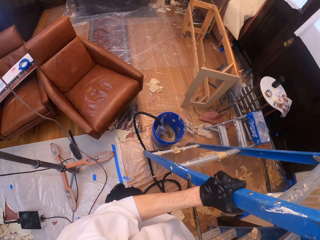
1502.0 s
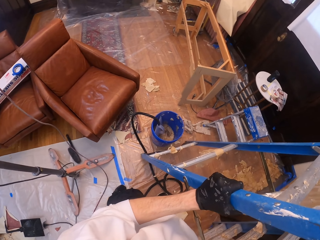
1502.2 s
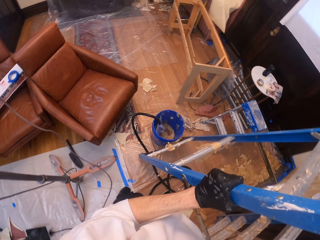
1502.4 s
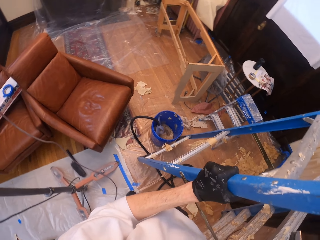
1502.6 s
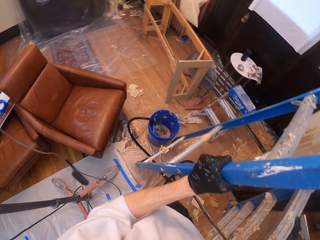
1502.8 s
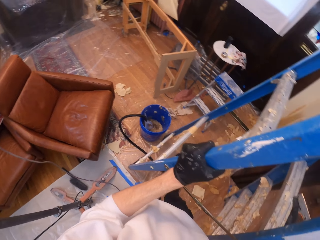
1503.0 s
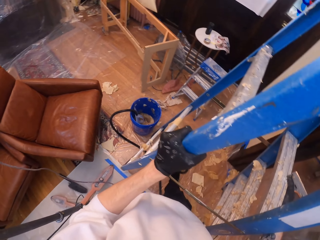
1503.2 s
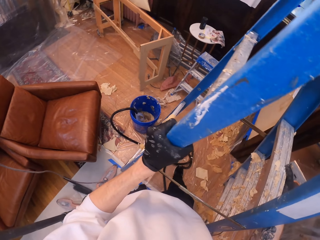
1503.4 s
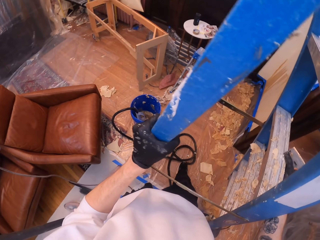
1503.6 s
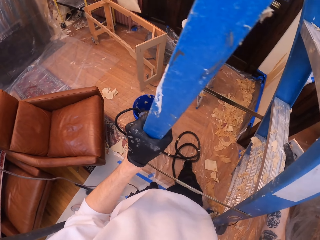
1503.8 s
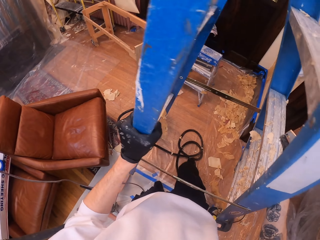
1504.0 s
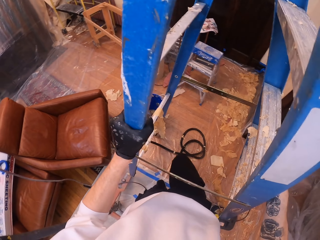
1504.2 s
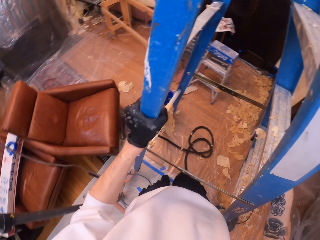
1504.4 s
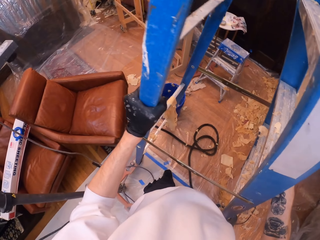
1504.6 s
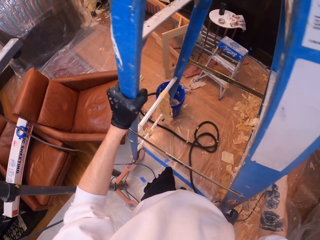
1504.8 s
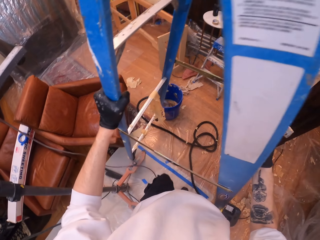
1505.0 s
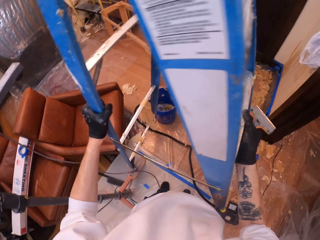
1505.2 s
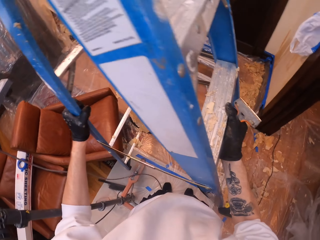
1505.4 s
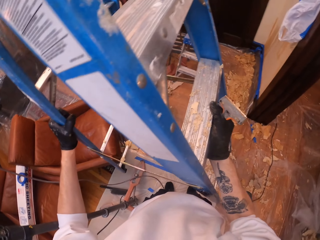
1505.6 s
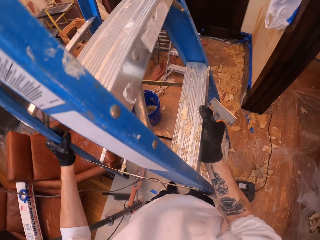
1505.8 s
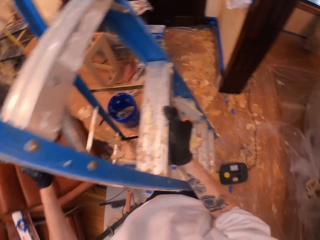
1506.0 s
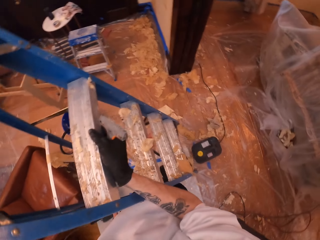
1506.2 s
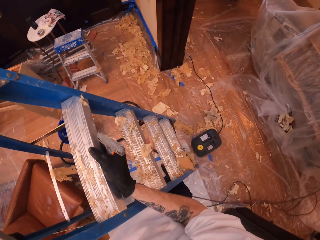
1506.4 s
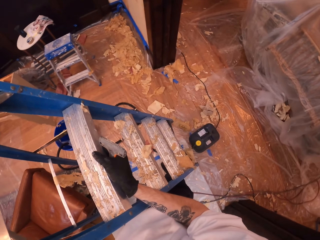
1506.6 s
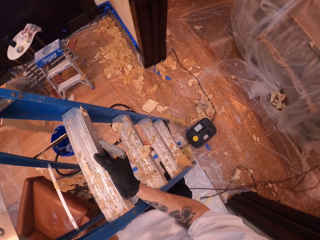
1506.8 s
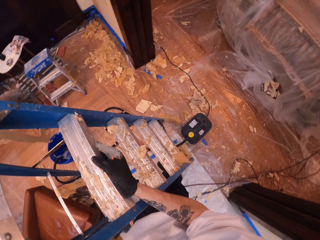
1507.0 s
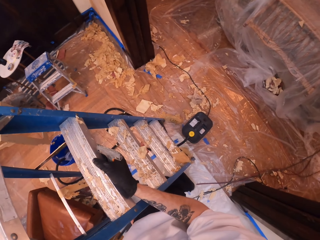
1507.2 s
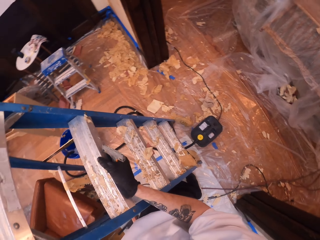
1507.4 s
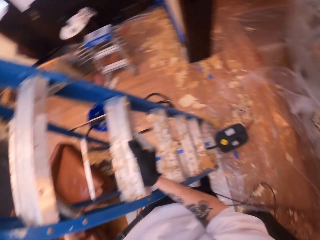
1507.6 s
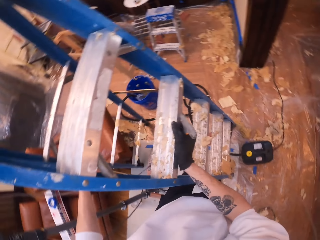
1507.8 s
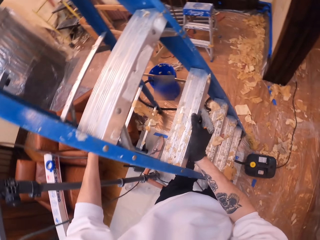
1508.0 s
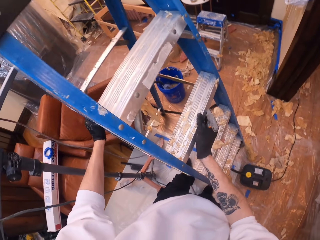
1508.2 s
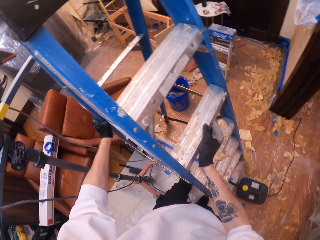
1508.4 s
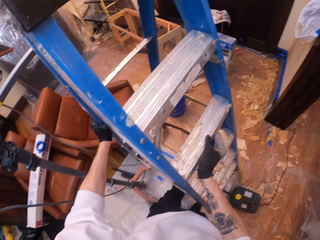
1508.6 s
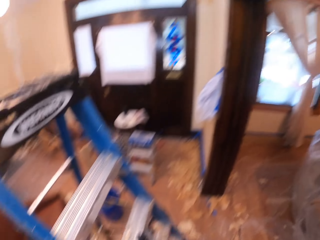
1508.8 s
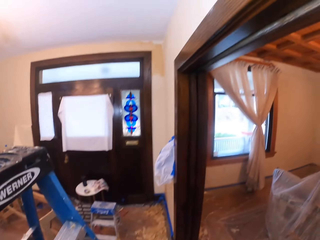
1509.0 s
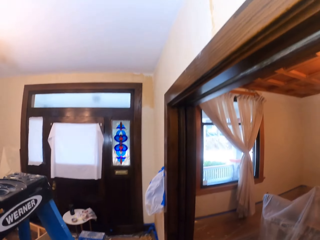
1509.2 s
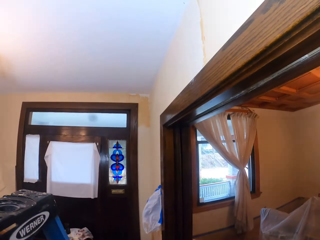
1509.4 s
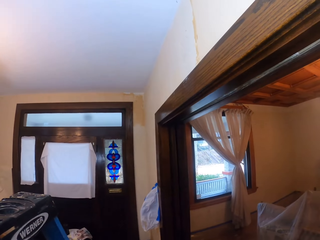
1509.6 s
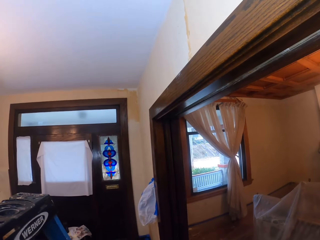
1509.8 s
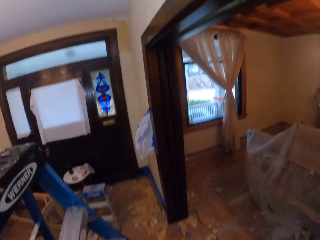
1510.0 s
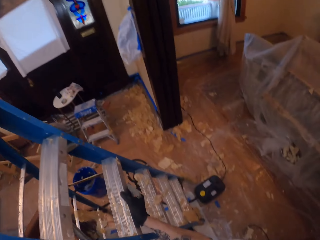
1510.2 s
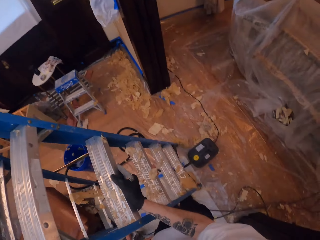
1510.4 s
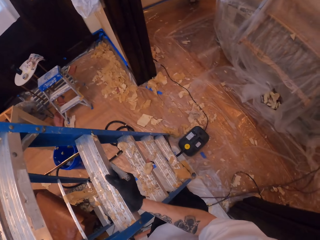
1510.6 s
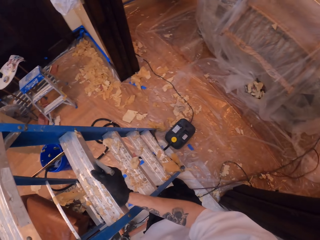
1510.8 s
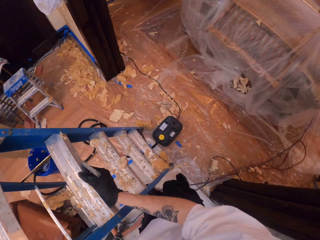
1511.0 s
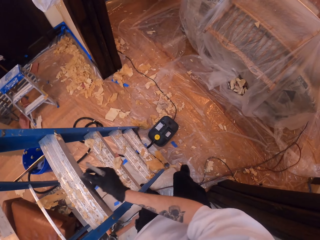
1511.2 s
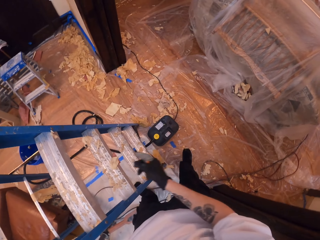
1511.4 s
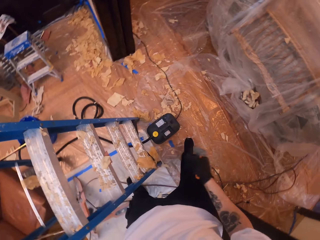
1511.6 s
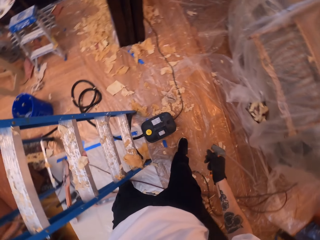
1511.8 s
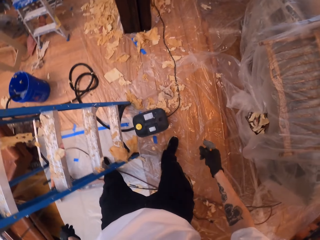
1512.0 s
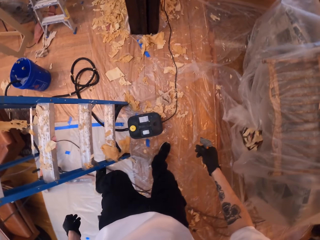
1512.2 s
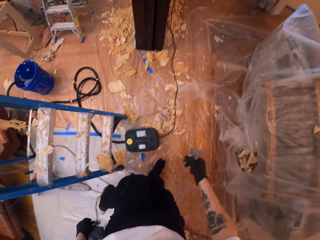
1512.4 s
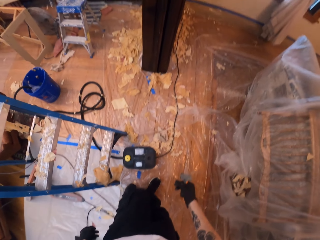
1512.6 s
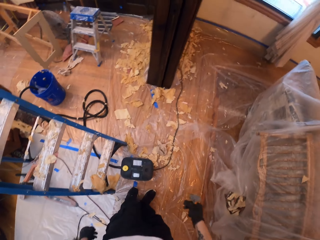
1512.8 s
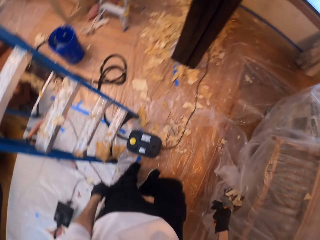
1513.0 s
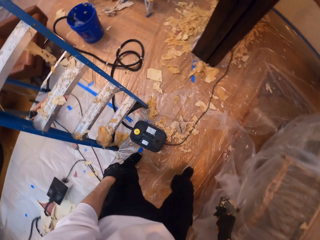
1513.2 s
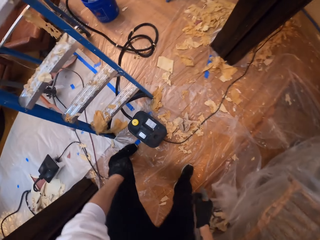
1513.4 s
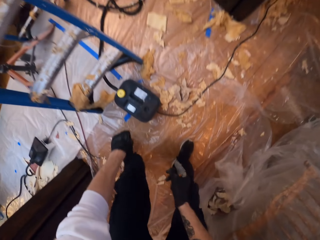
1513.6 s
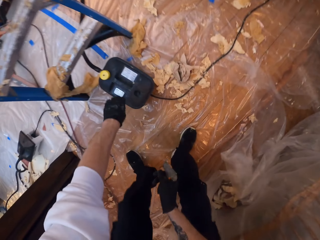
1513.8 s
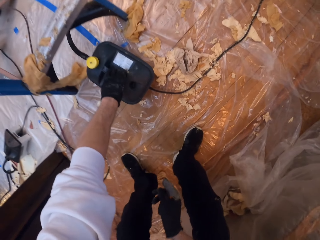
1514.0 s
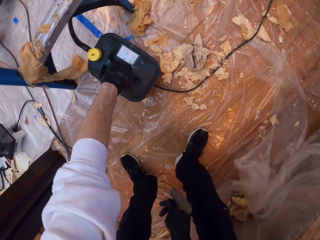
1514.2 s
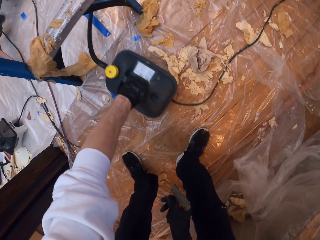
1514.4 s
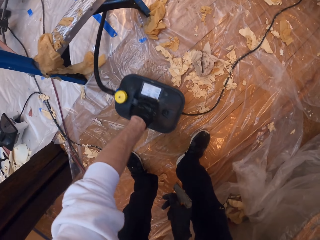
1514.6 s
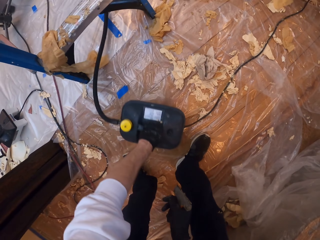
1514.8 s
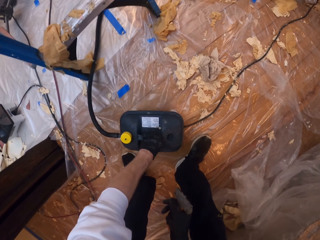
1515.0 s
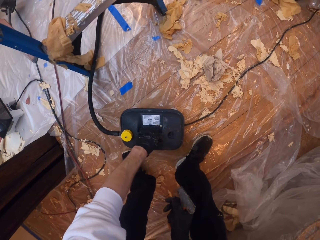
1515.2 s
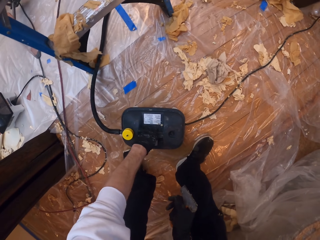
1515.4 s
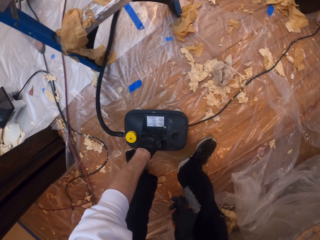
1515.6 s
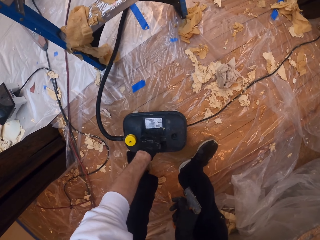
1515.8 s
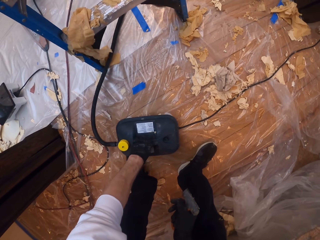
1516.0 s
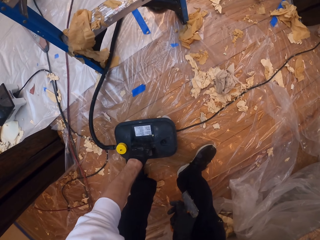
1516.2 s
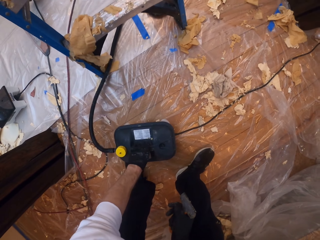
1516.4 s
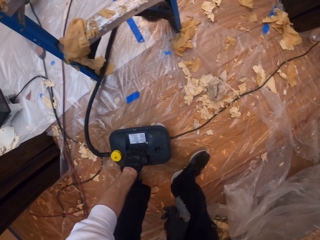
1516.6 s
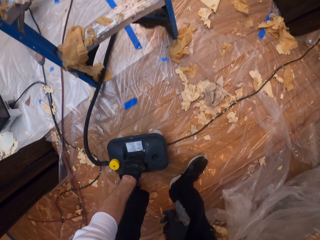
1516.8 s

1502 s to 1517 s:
The camera wearer walks around a room. They adjust a ladder on the floor, put the ladder down, look around the room and move the ladder. They walk around the room. They reposition a wallpaper steamer. They adjust a container on the floor.

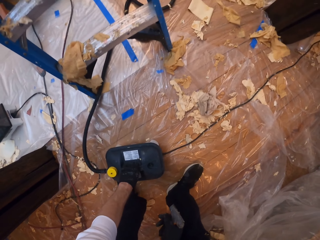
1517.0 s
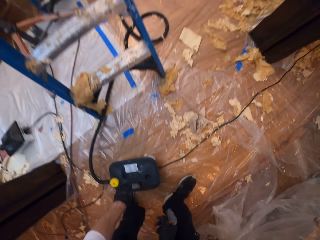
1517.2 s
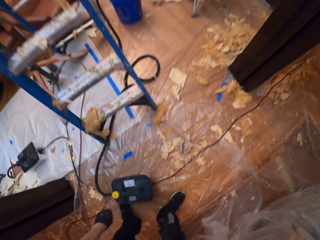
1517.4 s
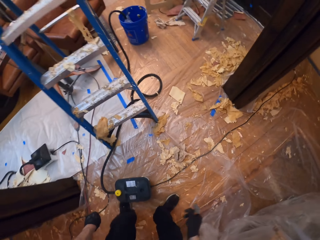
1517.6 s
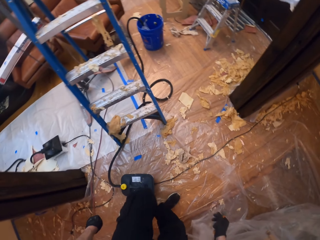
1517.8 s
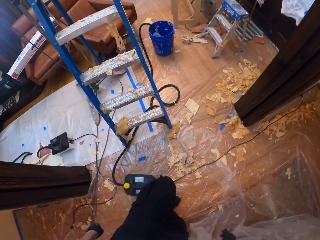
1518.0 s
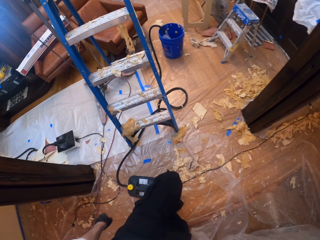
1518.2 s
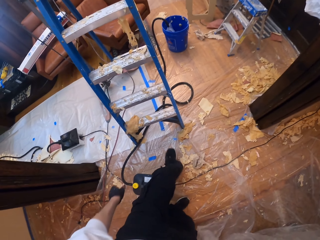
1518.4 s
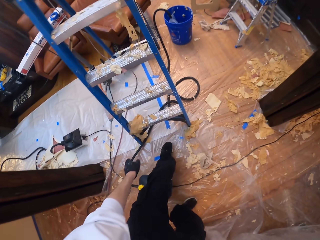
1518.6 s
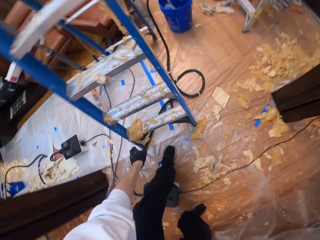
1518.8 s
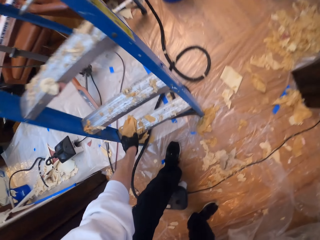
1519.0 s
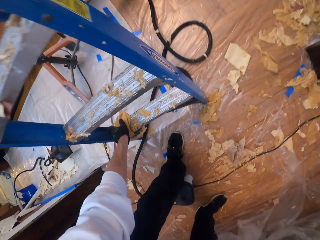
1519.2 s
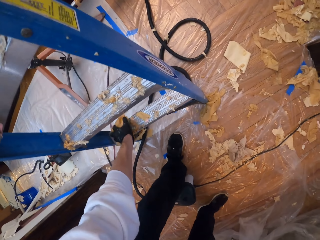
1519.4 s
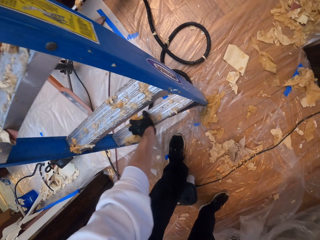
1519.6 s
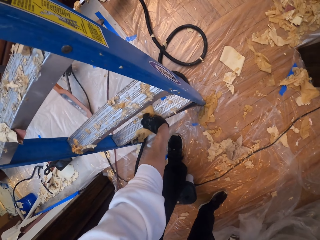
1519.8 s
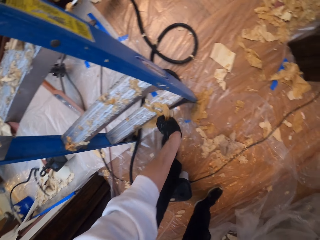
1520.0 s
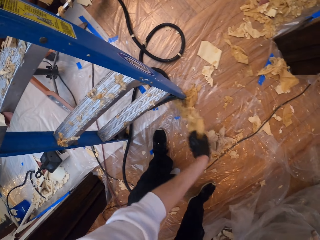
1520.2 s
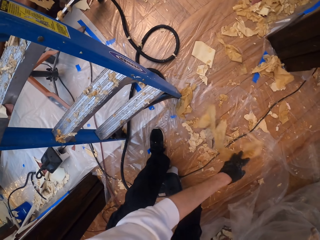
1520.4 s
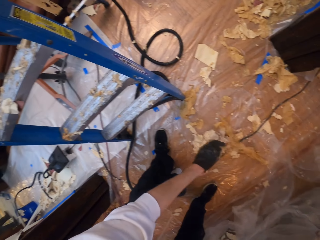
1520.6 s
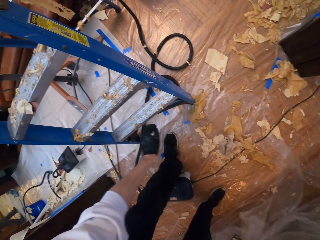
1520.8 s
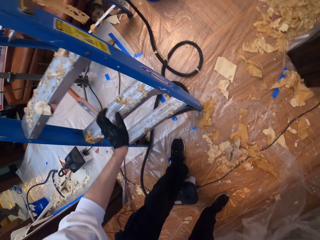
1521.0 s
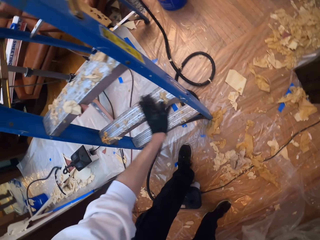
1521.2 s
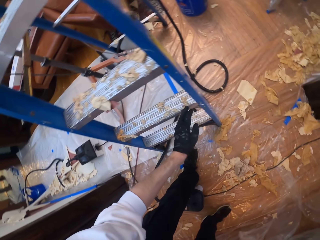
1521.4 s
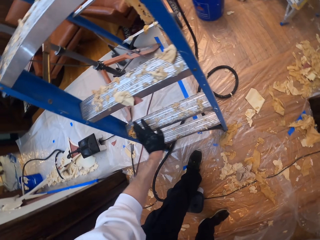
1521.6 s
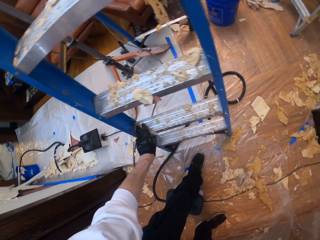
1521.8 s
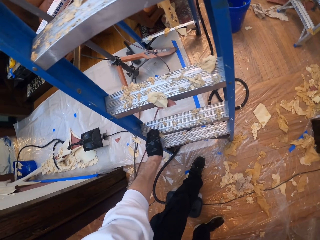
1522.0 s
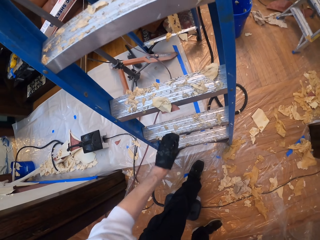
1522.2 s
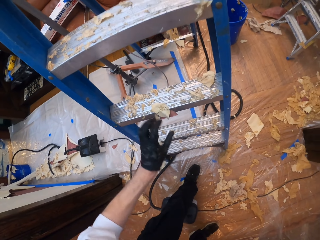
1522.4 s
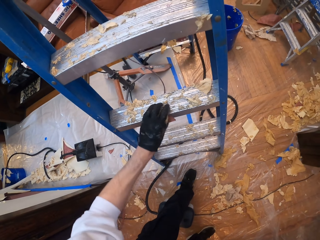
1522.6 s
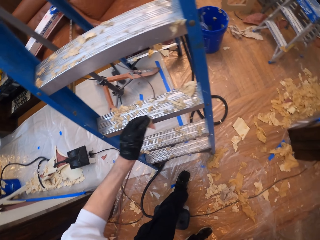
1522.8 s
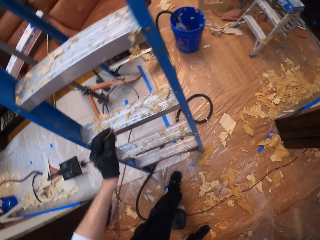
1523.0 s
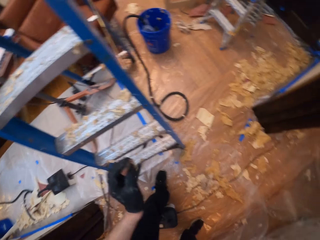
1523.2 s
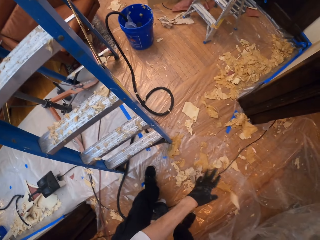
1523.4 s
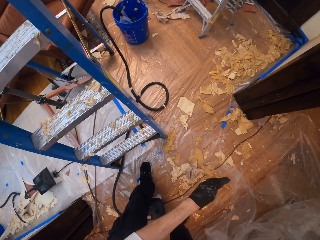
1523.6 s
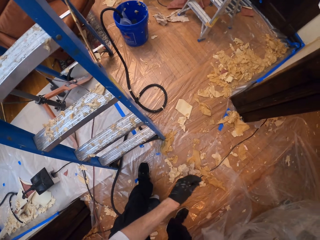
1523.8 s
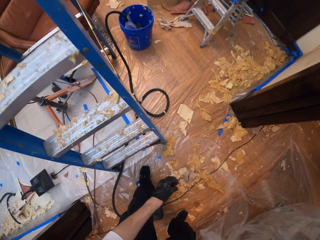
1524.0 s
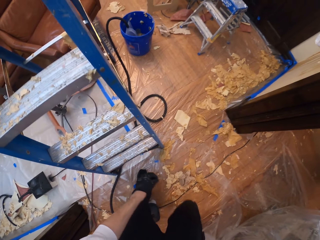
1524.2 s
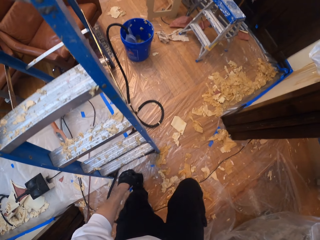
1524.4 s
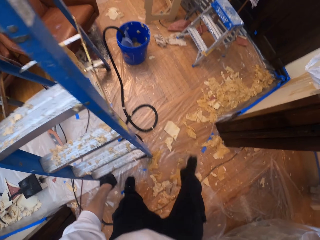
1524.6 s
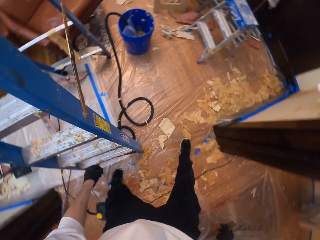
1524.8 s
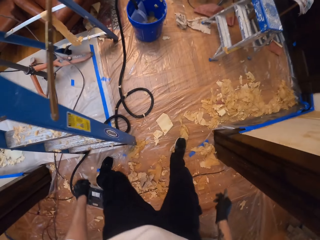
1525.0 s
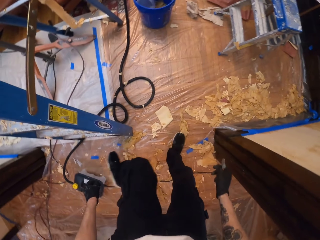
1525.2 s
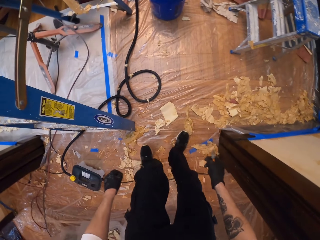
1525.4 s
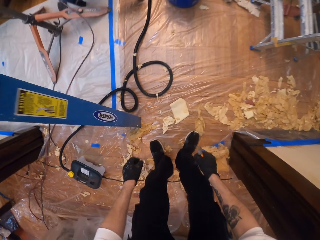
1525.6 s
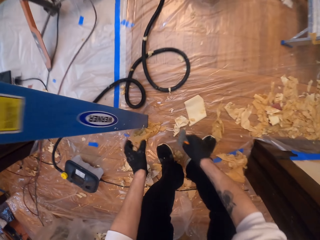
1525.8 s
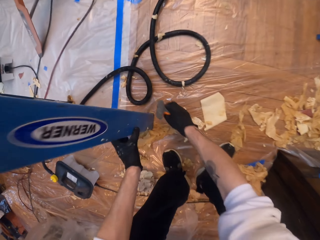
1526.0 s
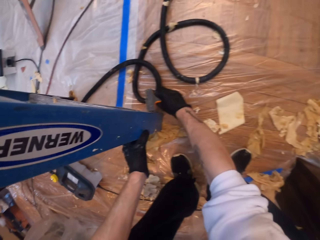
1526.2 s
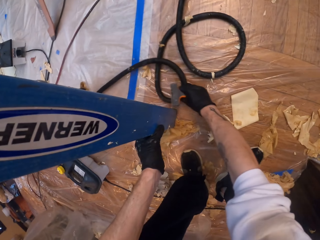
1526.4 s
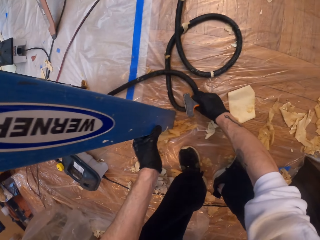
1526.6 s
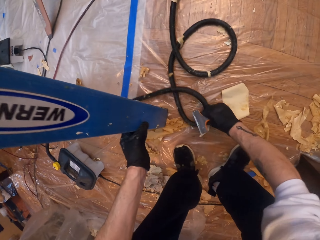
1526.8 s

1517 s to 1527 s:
The camera wearer walks around a room. They pick pieces of wallpaper from a ladder. They drop the wallpaper. They wipe off pieces of wallpaper from the ladder. They pick wallpaper. They pick wallpaper again. They drop the wallpaper pieces. They throw the pieces of wallpaper on the floor. They walk around the room. They lift the ladder.
